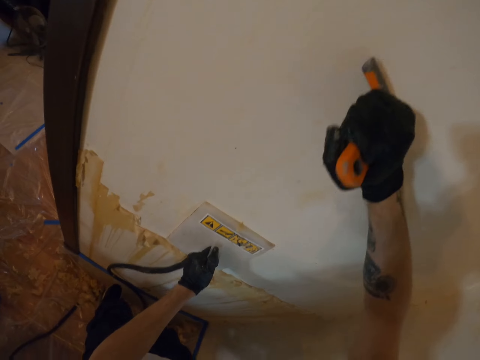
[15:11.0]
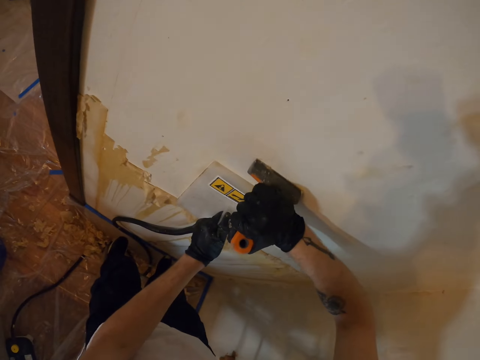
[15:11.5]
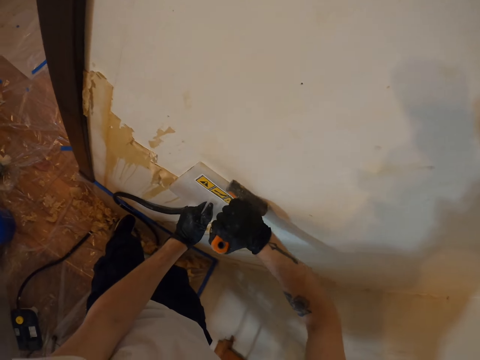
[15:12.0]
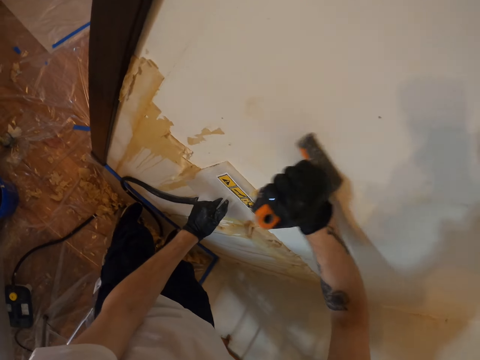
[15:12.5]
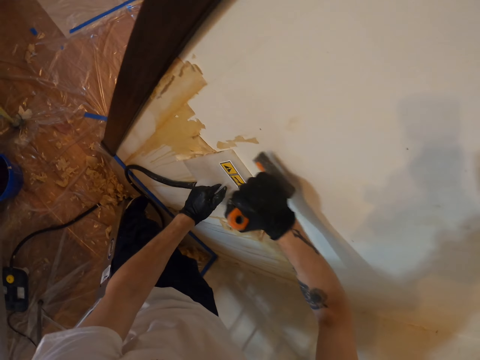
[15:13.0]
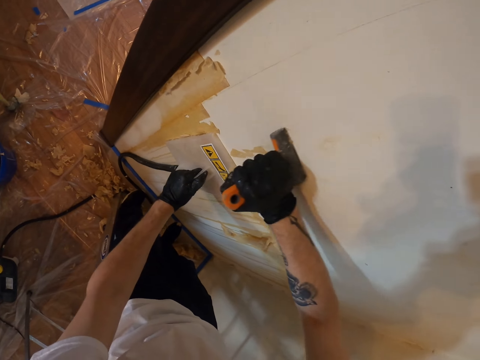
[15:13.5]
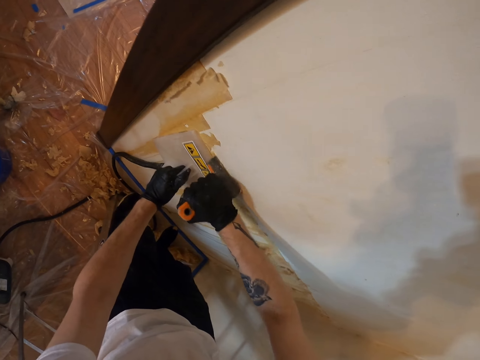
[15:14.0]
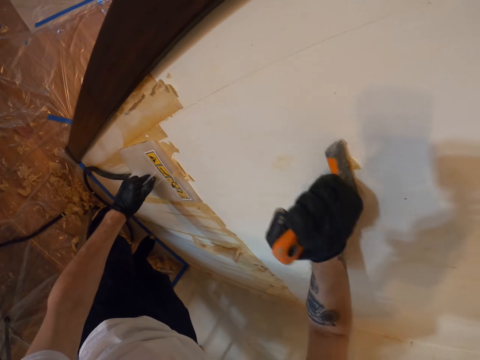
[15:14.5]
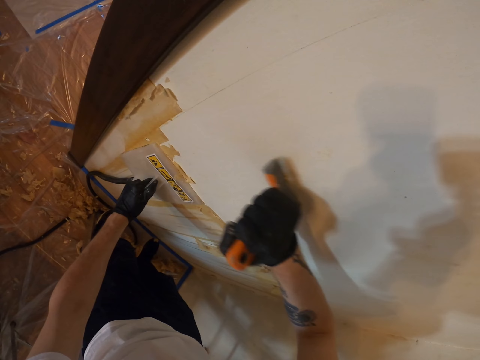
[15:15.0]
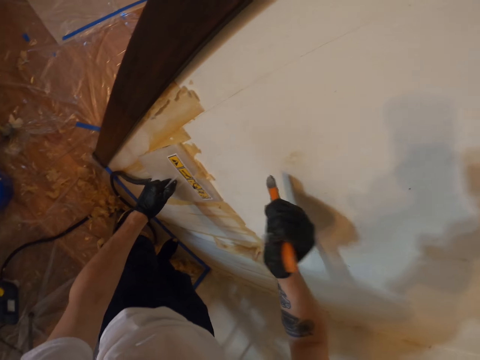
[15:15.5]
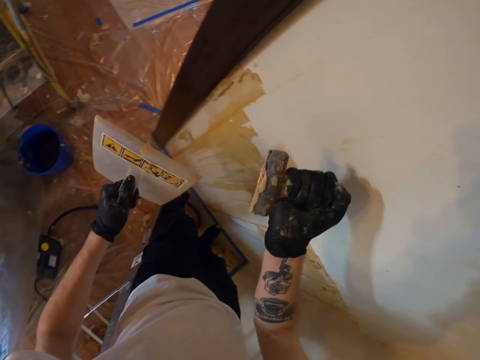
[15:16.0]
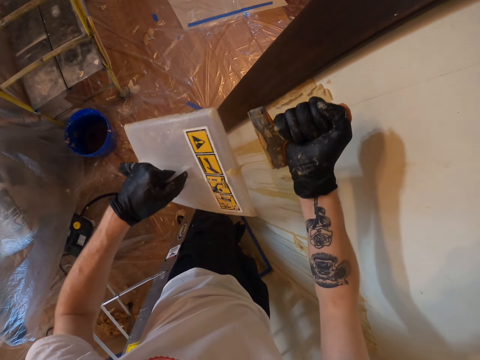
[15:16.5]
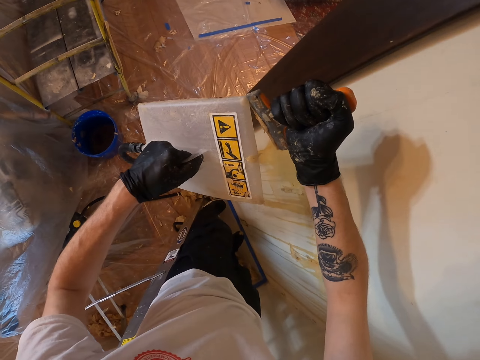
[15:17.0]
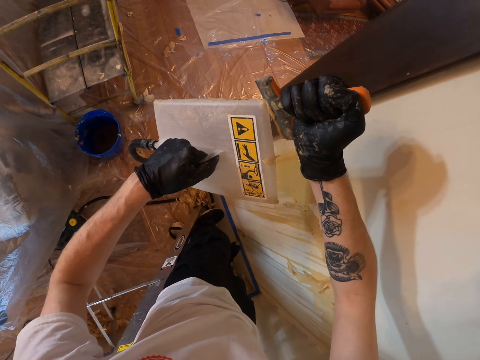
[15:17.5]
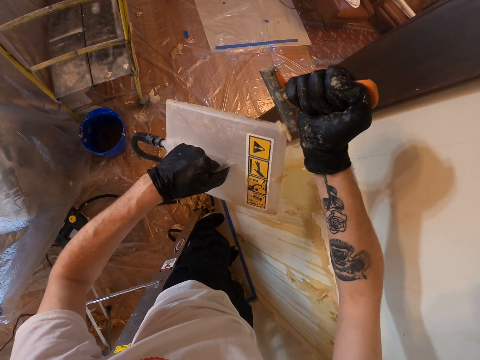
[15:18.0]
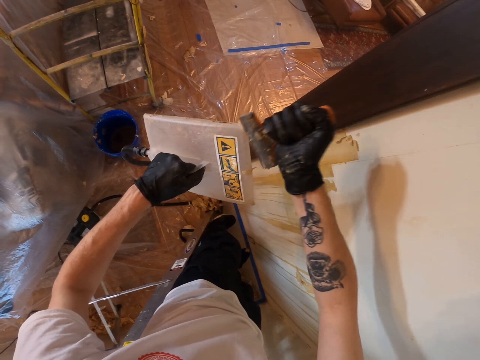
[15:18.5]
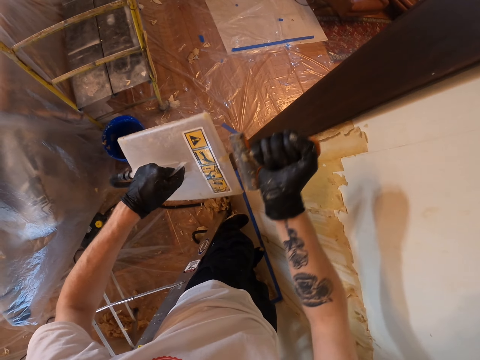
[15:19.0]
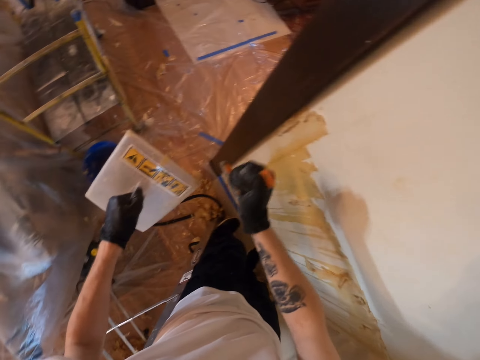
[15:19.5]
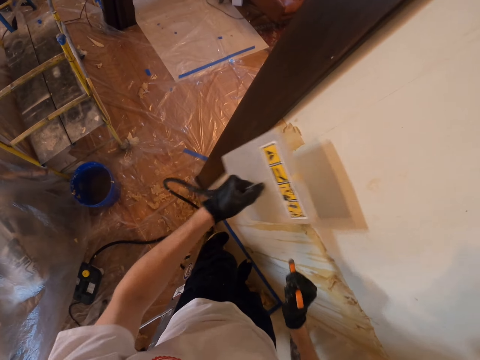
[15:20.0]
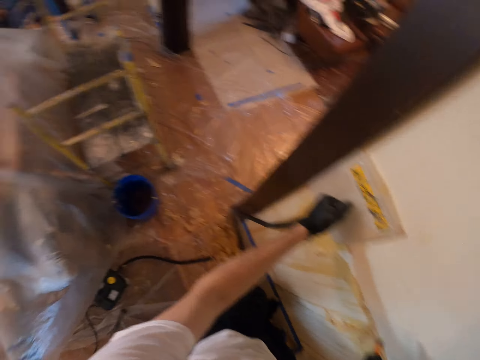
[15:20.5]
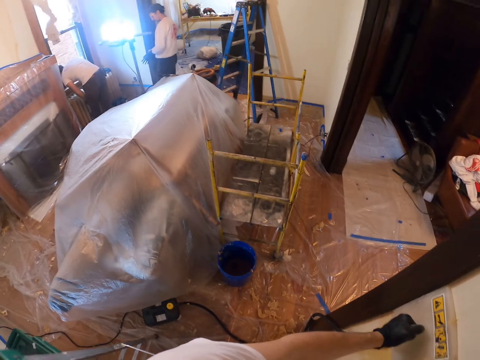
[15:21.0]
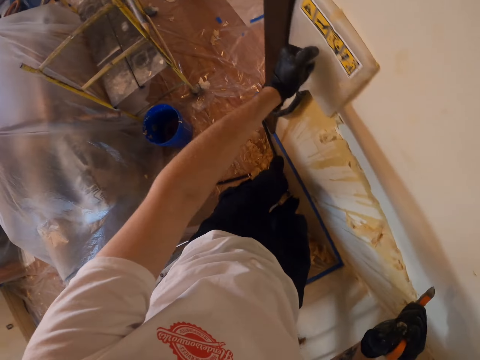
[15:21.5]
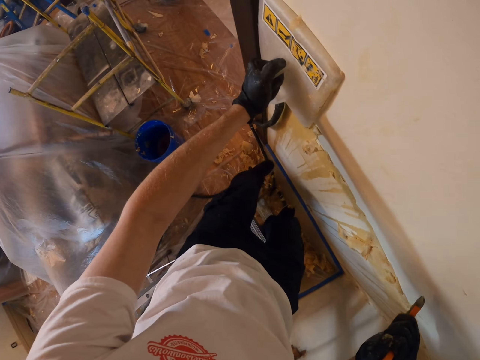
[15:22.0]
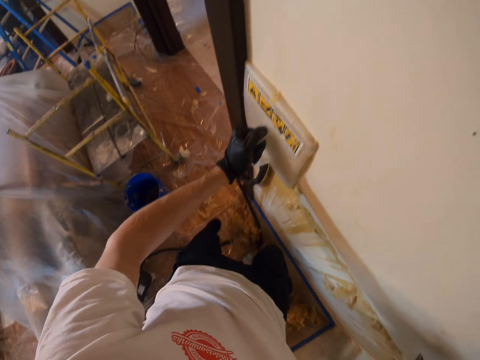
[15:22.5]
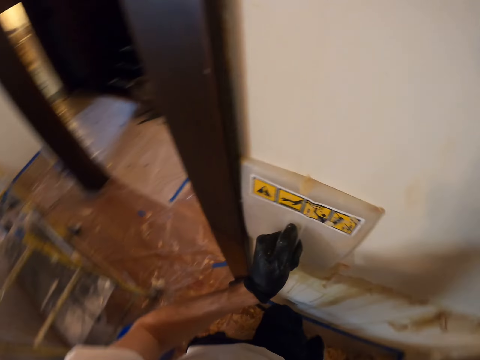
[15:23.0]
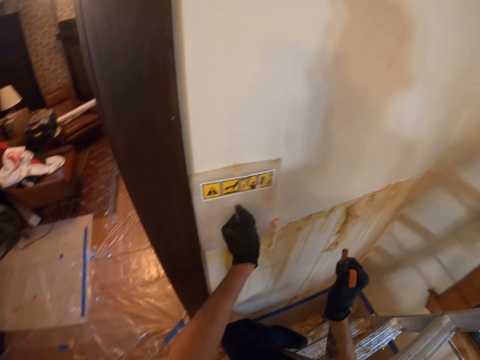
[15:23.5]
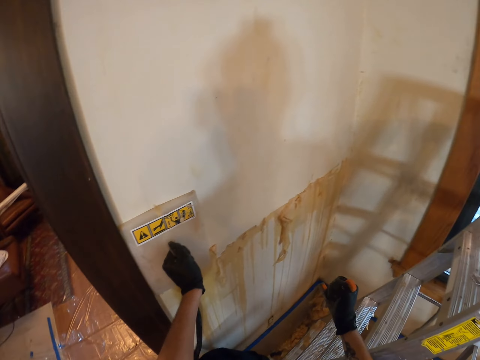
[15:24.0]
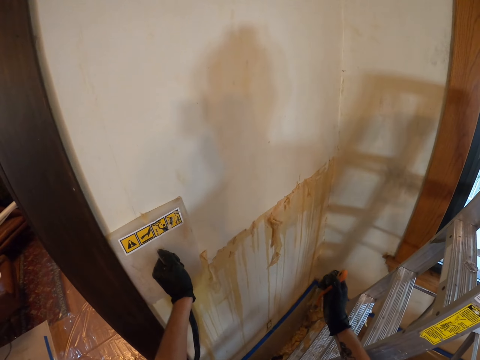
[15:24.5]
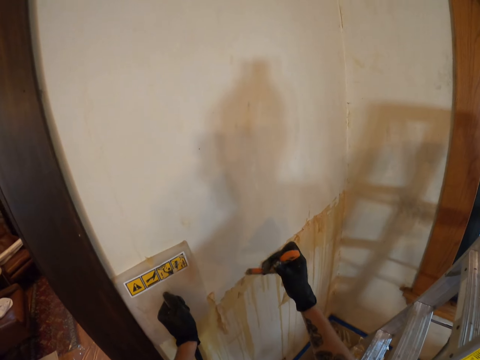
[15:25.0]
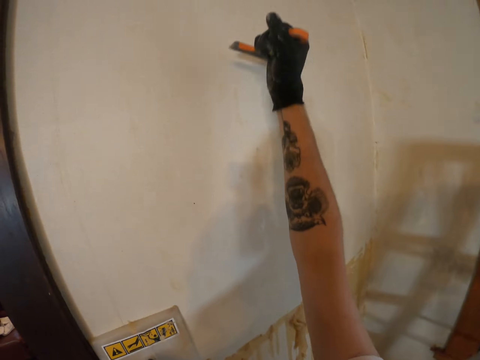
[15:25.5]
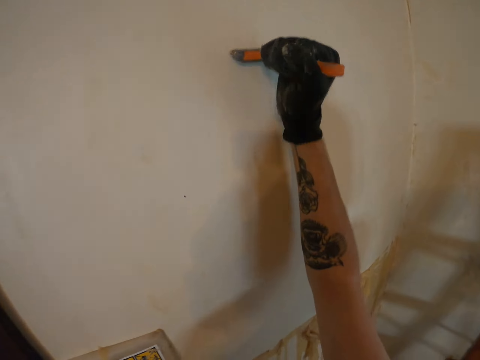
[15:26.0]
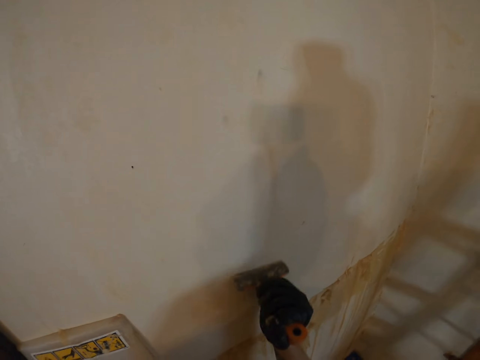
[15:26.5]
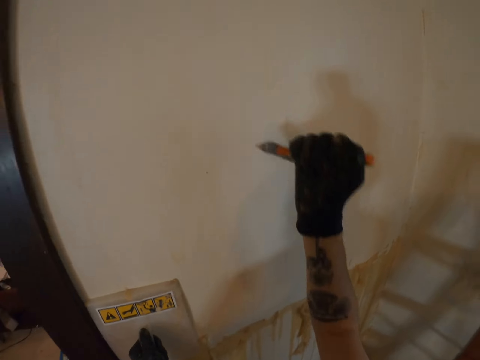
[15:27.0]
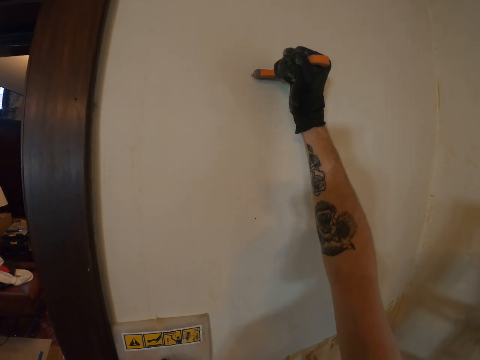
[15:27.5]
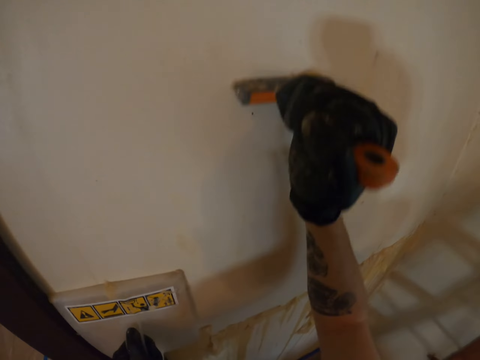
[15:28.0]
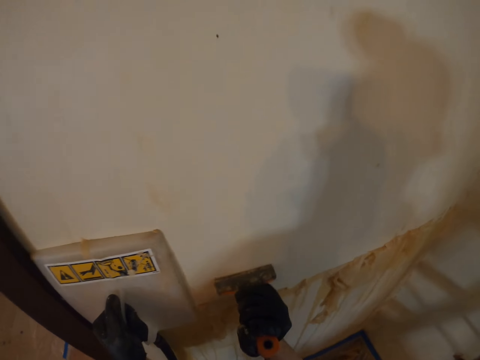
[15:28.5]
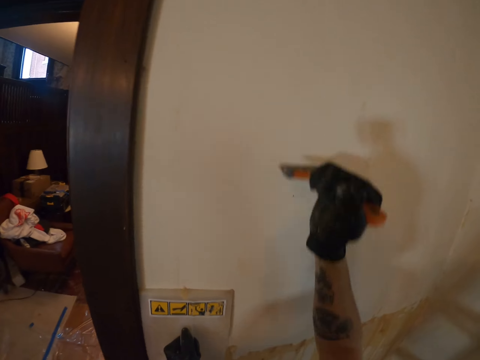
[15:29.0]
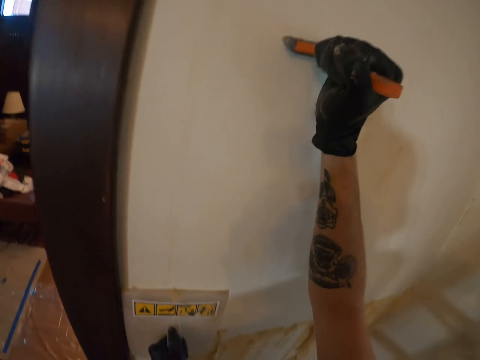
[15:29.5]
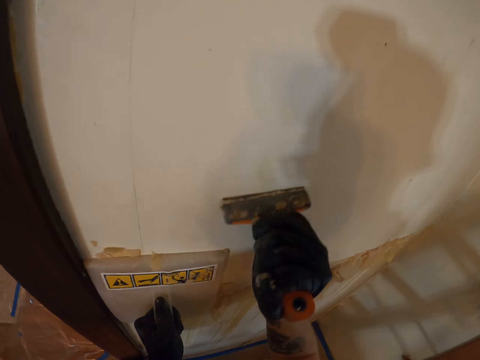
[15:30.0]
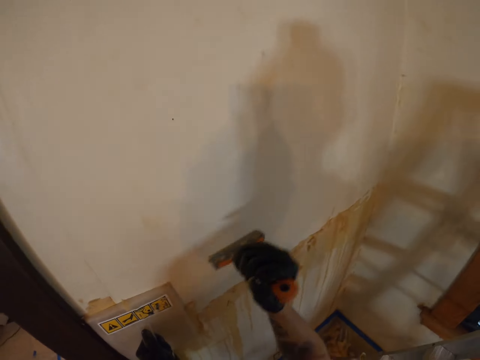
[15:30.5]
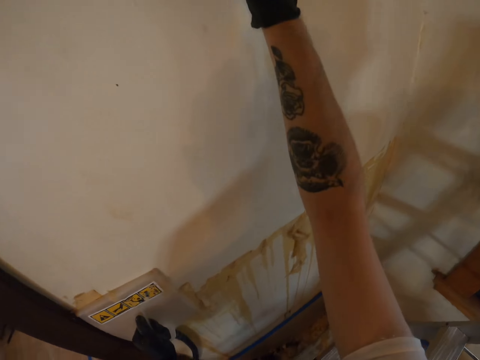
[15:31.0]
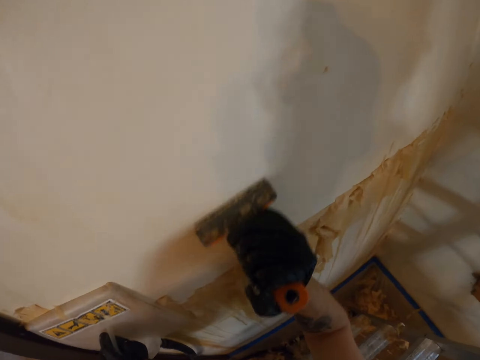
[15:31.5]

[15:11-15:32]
The camera wearer scrubs paste on the steamer plate. They remove paint from the paint scraper. They look around. They put the steam plate on the wall. They scrape off paint from the wall. They remove wallpaper using the remover and the steamer plate.

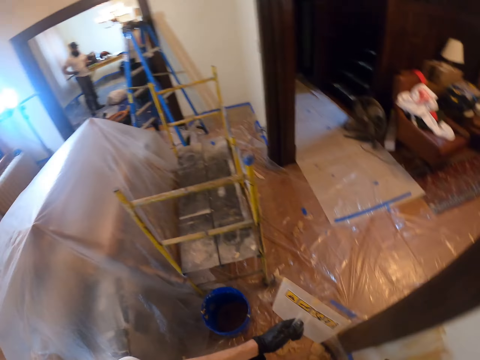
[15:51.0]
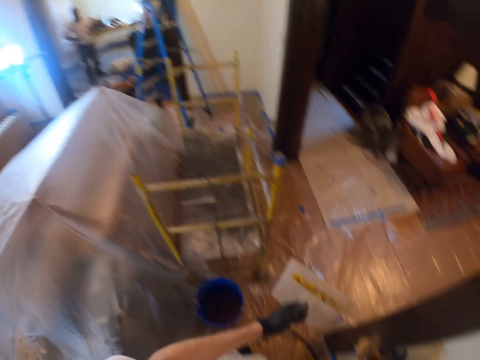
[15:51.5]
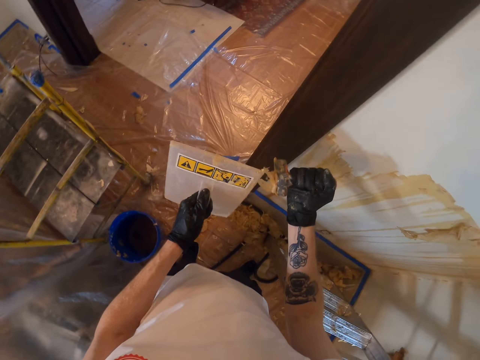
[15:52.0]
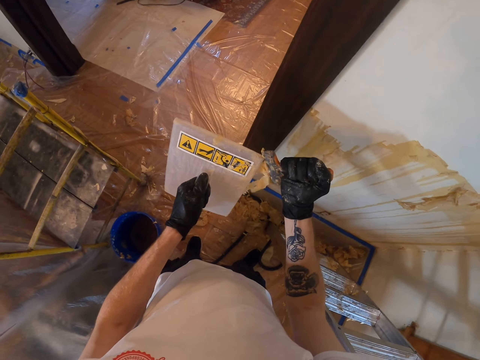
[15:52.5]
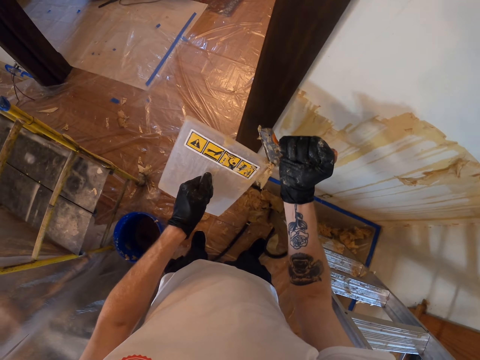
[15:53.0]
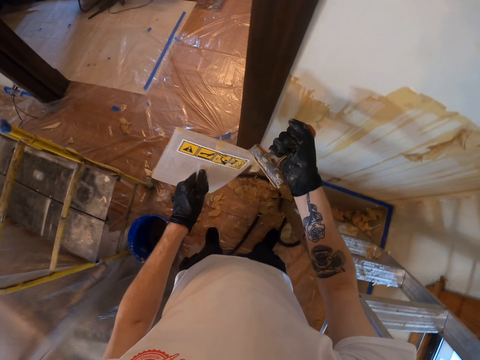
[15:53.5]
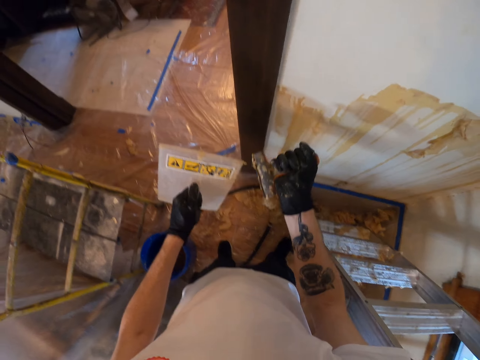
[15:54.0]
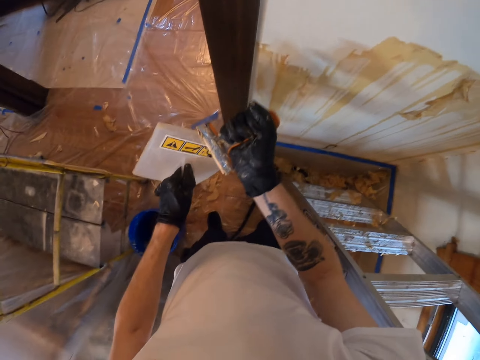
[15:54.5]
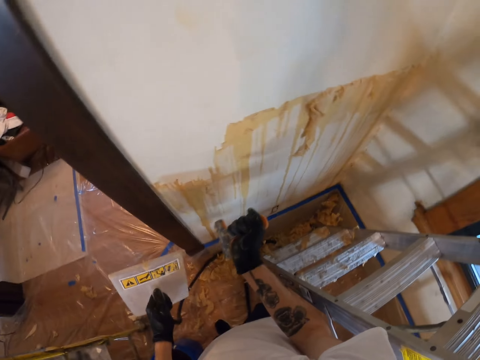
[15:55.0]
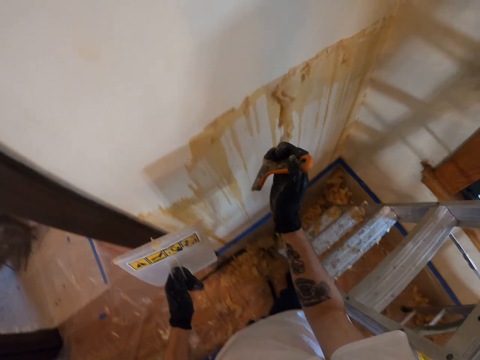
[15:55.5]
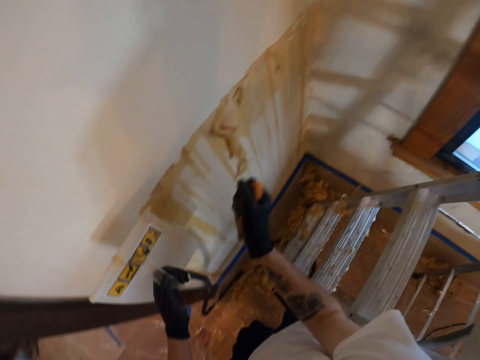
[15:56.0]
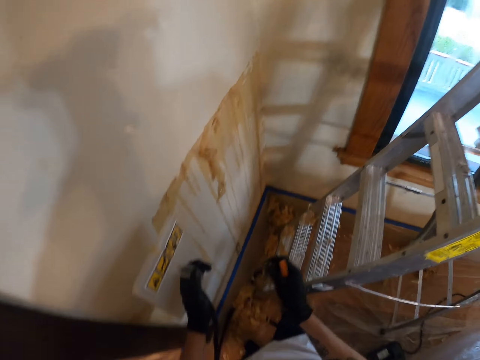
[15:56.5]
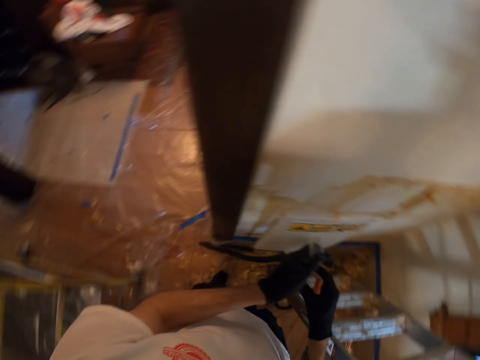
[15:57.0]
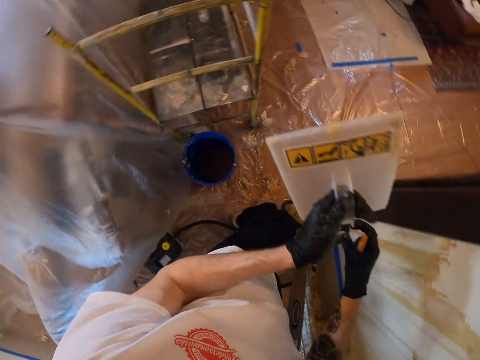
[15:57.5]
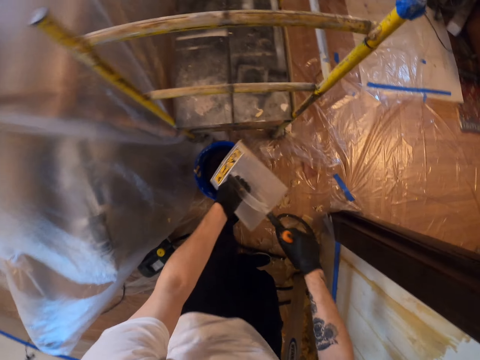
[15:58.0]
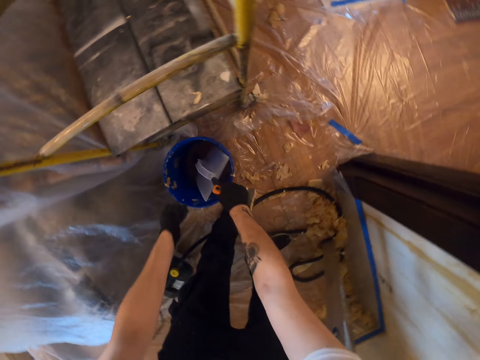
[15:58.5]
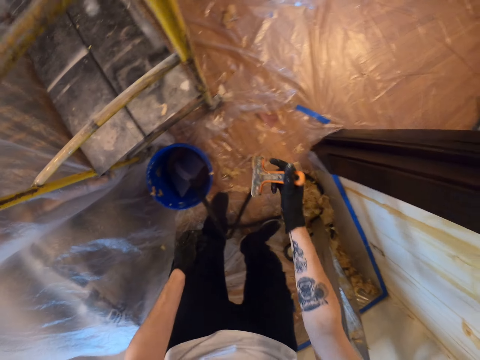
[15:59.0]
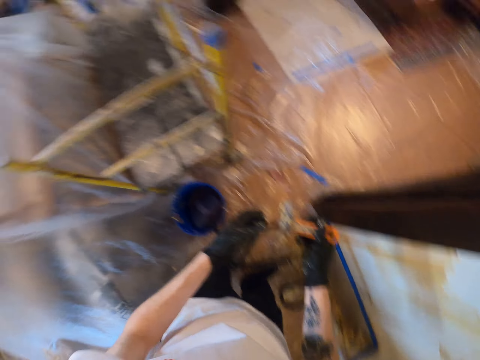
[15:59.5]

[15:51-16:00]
The camera wearer scrubs paste on the steamer plate. They remove paint from the paint scraper. They put the steam plate on the bucket.
